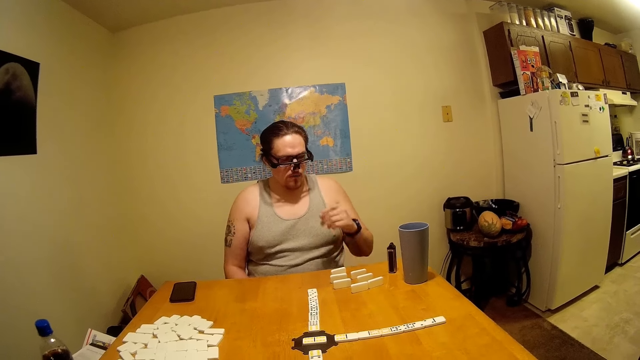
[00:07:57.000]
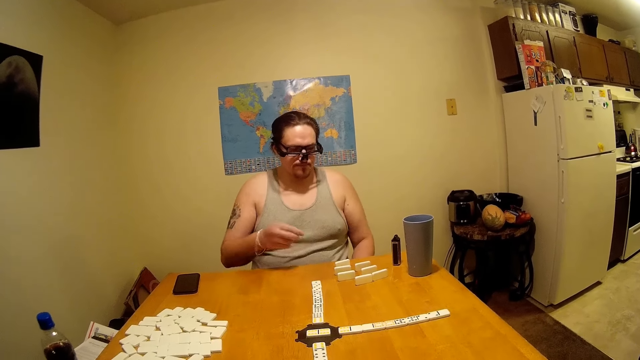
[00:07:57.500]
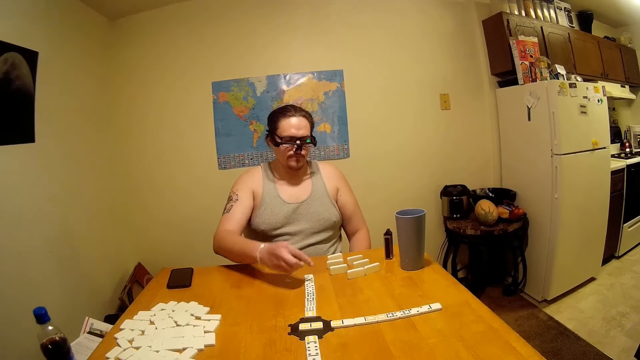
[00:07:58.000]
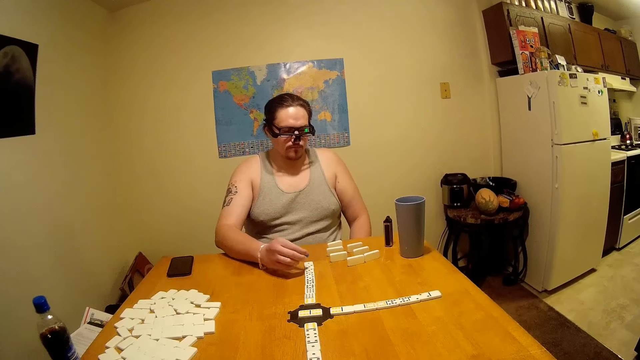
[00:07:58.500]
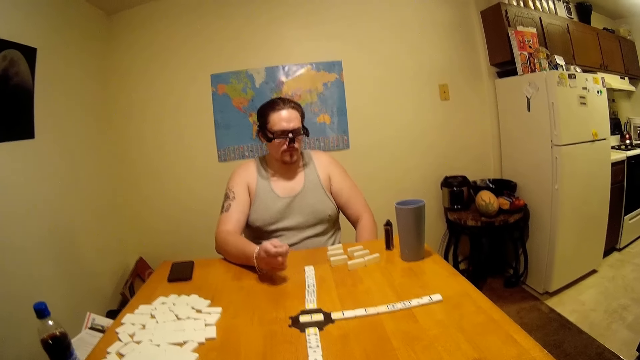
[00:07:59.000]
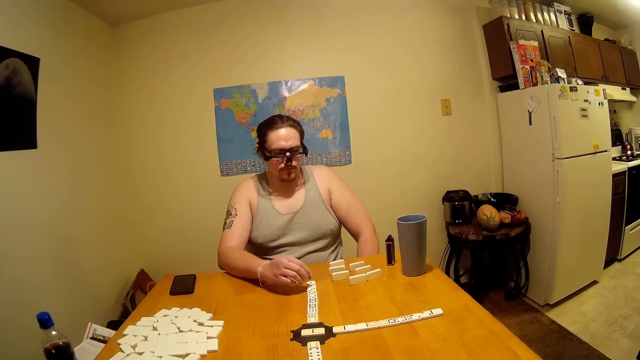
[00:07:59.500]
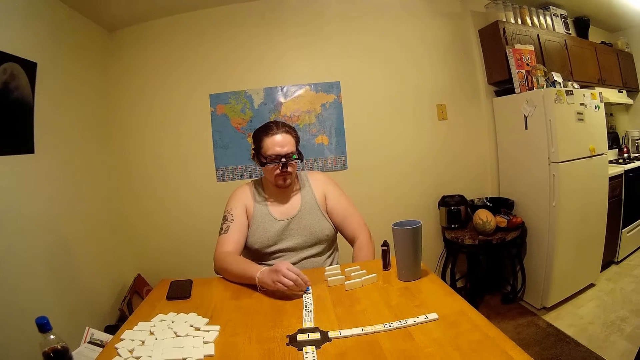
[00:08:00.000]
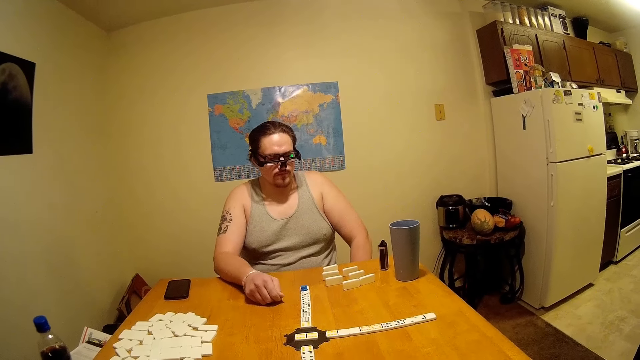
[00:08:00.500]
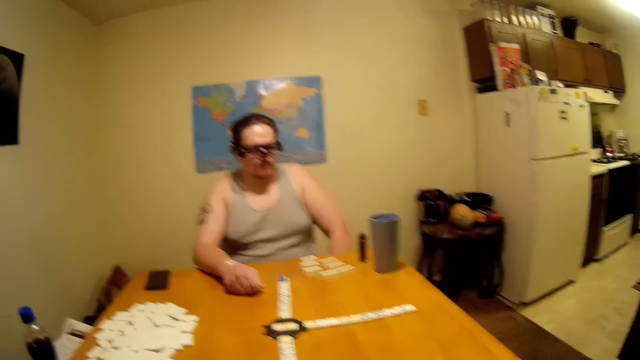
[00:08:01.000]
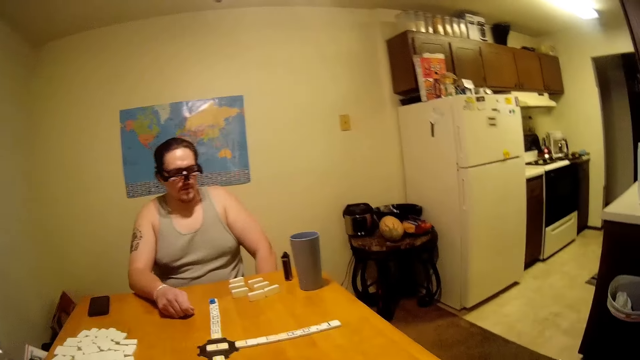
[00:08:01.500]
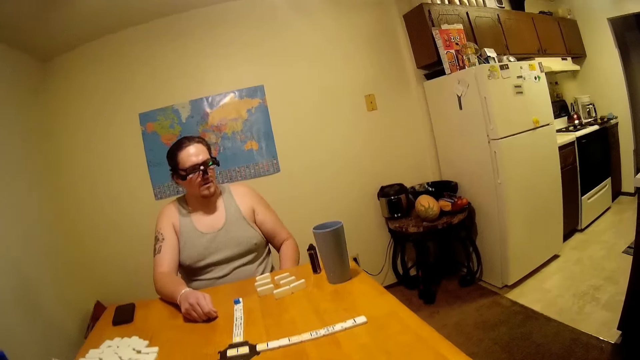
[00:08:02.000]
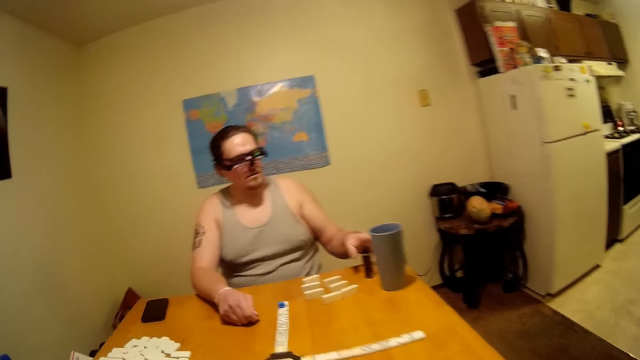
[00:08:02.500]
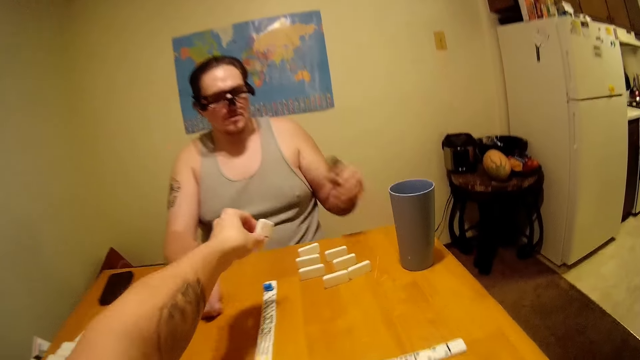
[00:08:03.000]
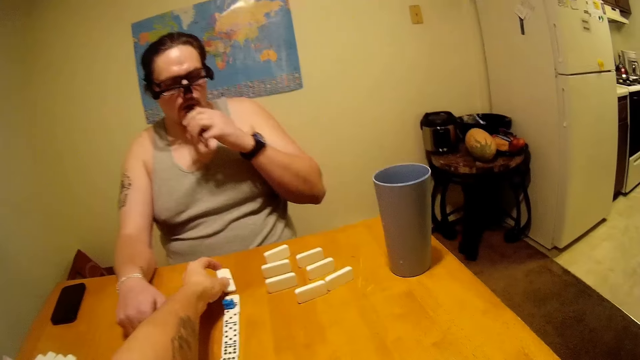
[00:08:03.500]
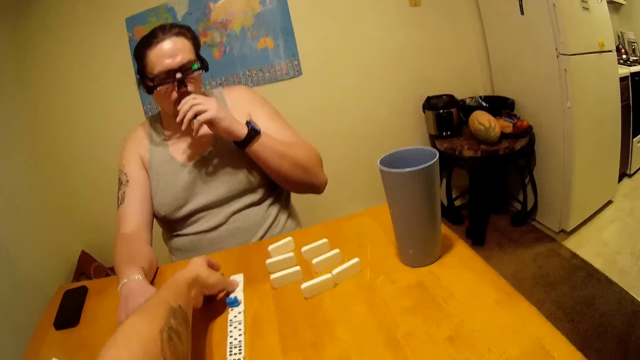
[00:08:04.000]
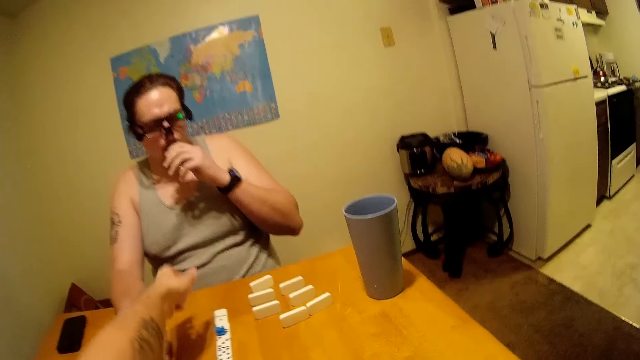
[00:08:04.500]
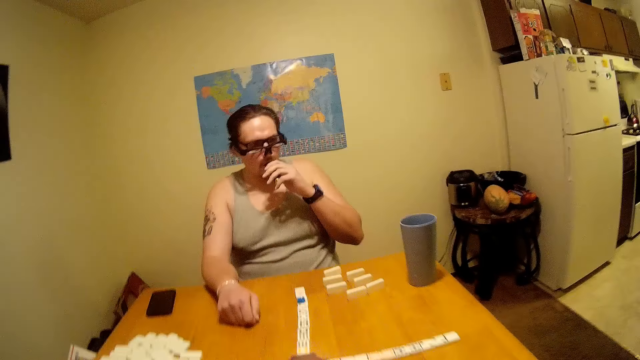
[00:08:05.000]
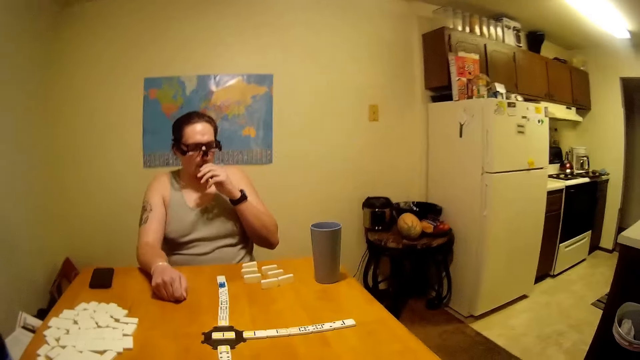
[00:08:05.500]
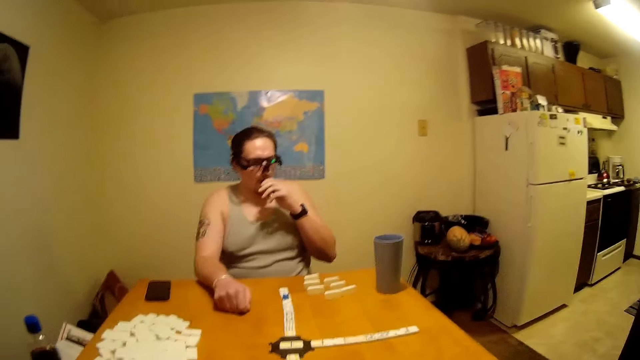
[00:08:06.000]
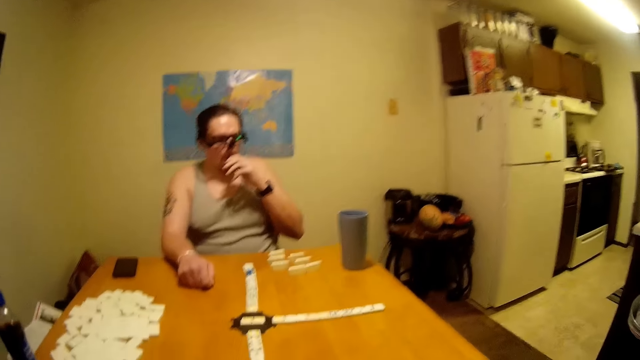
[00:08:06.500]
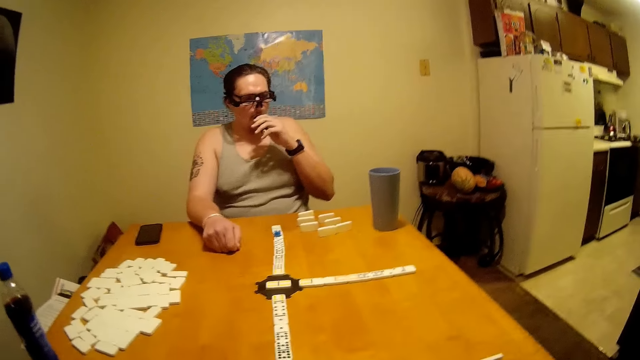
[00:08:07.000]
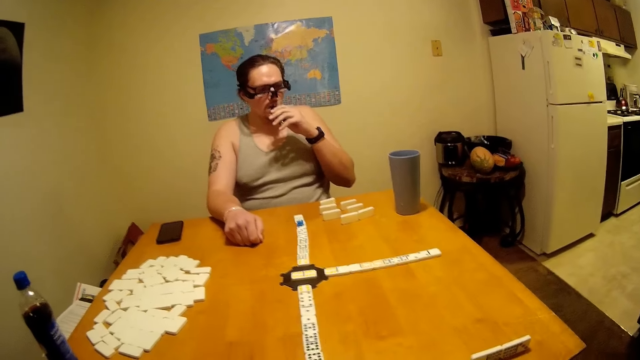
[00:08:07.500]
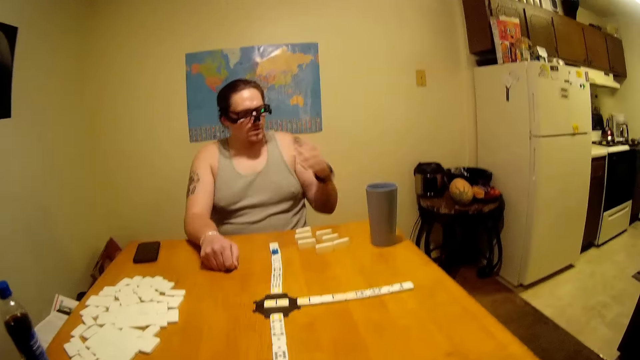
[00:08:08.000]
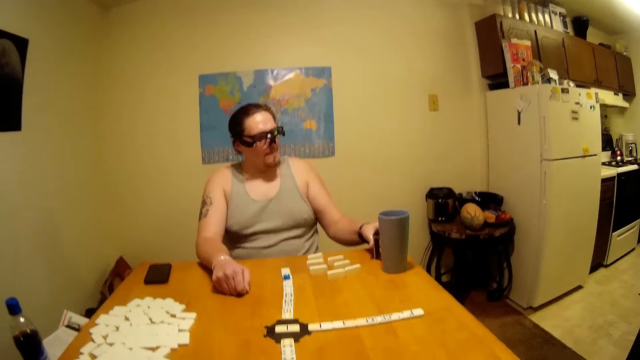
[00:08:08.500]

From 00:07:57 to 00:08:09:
A person moves the dominoes and talks. The person sniffs. The camera wearer moves the dominoes. They are putting a dice in front of the person.

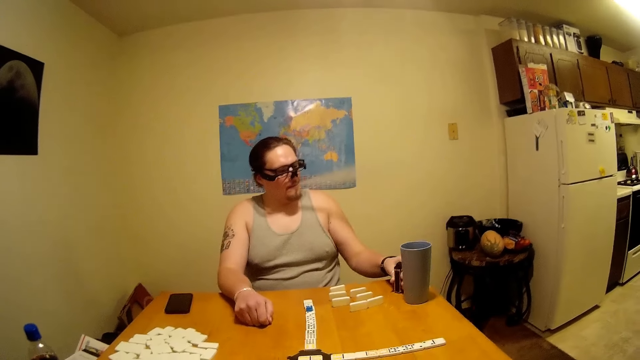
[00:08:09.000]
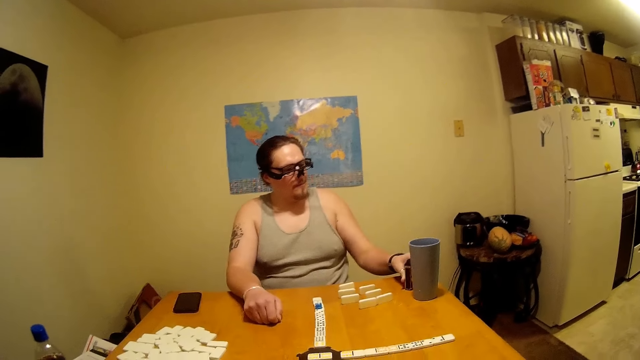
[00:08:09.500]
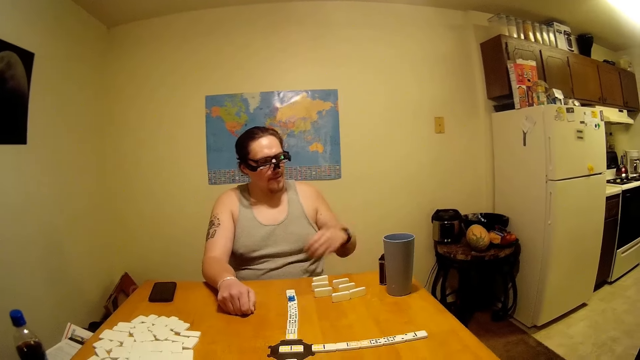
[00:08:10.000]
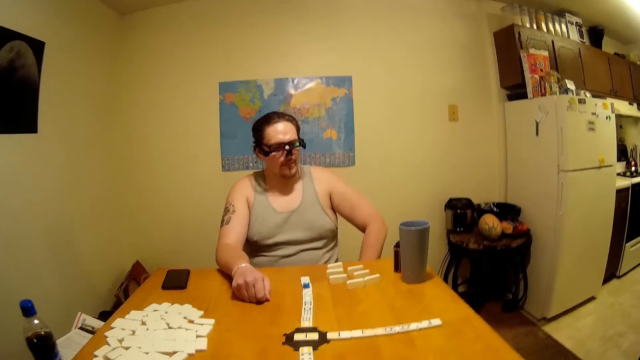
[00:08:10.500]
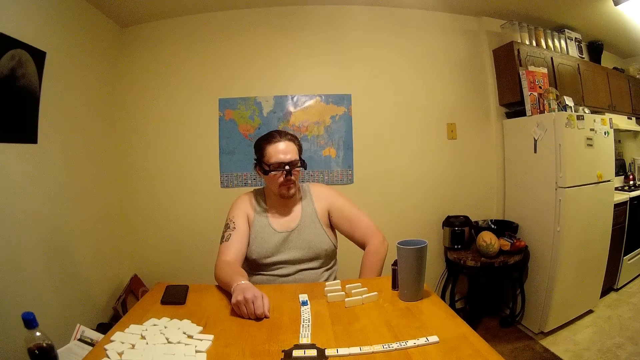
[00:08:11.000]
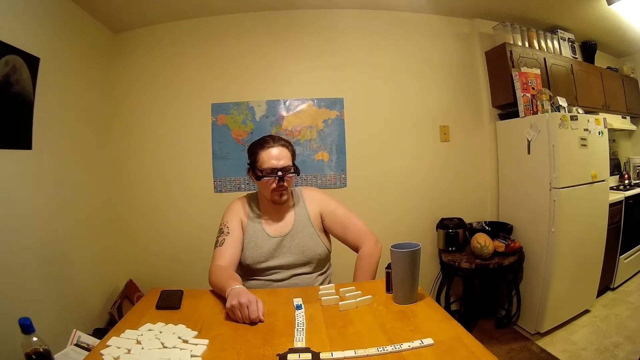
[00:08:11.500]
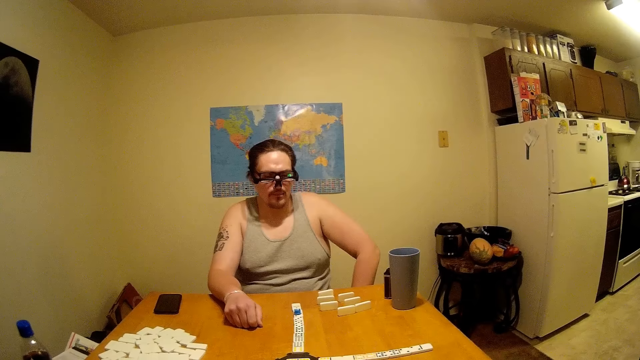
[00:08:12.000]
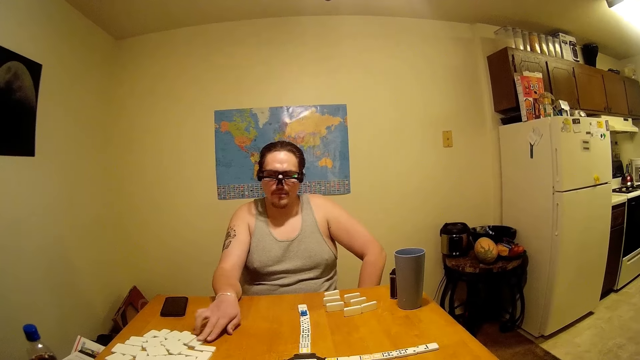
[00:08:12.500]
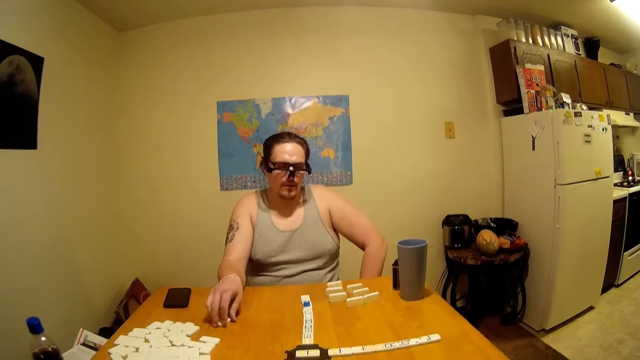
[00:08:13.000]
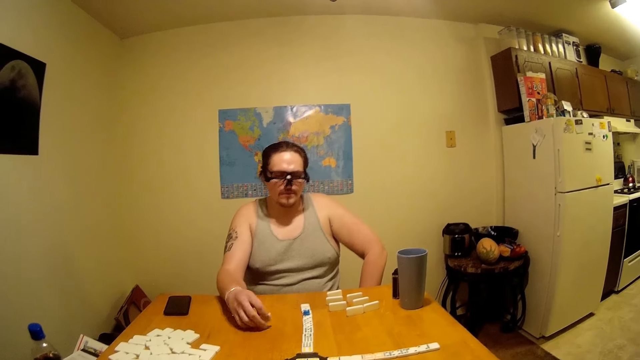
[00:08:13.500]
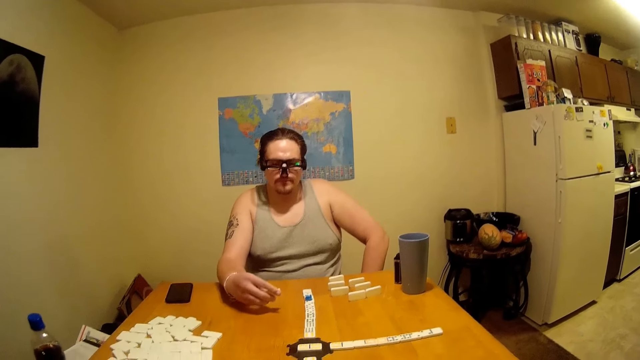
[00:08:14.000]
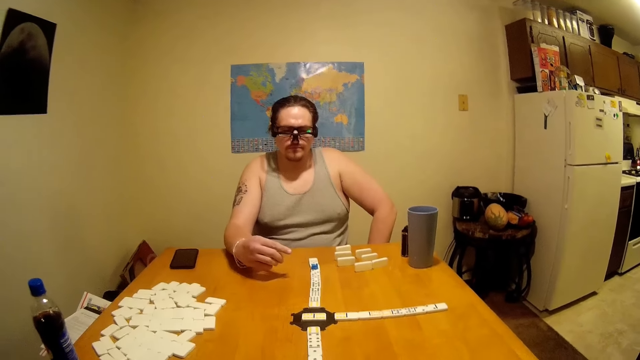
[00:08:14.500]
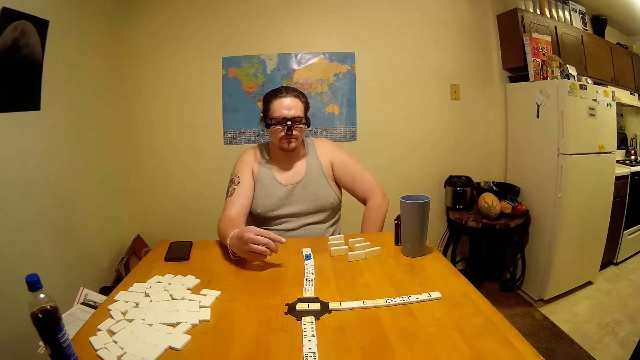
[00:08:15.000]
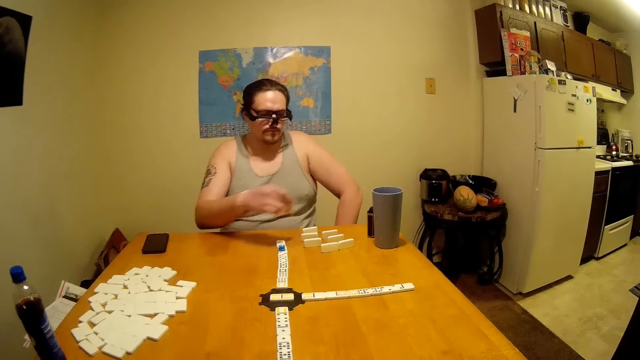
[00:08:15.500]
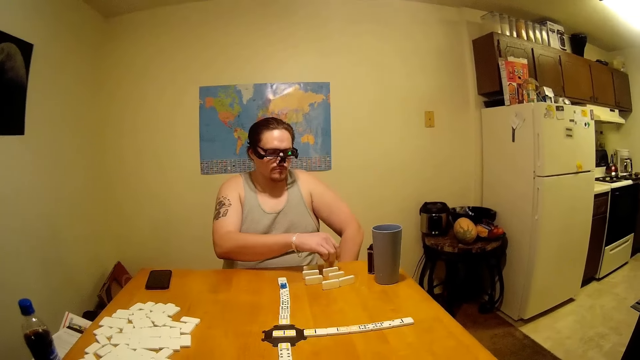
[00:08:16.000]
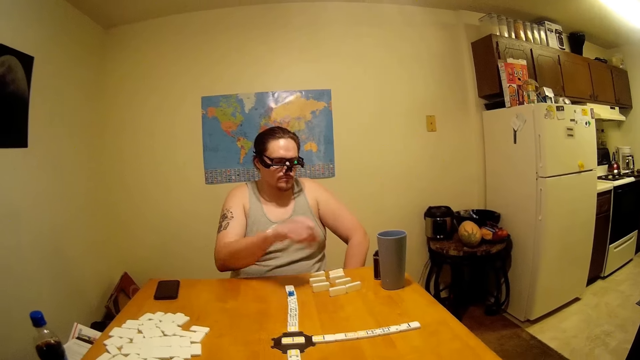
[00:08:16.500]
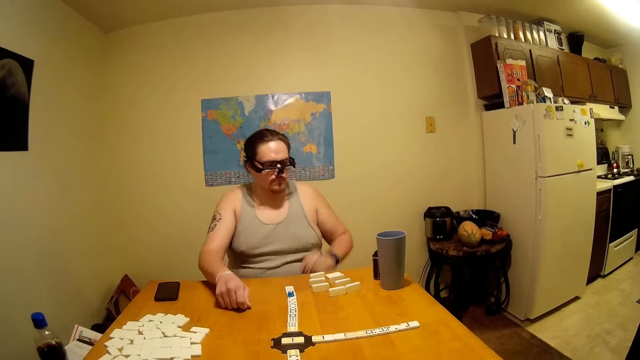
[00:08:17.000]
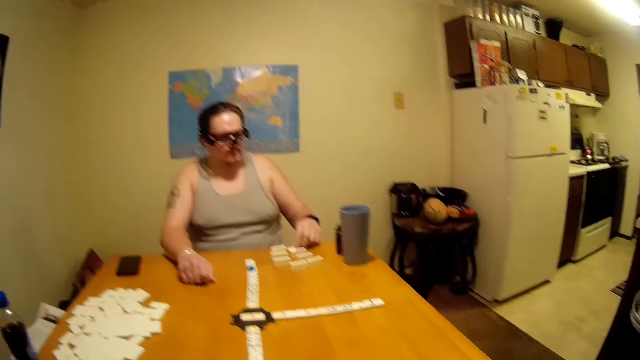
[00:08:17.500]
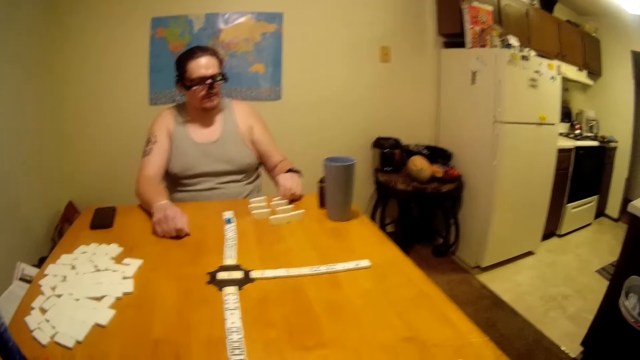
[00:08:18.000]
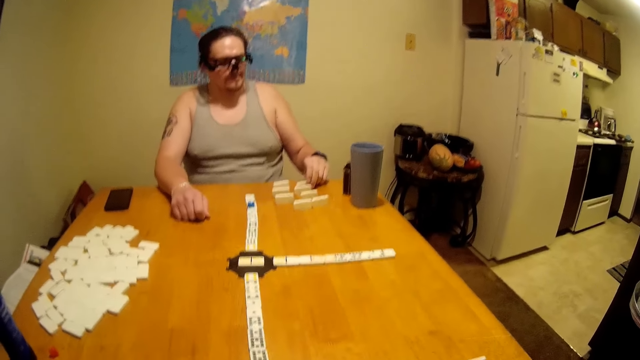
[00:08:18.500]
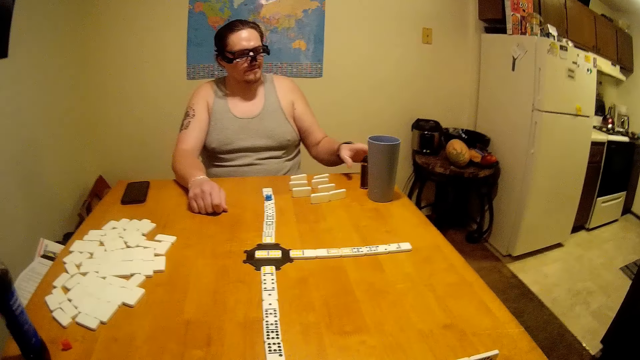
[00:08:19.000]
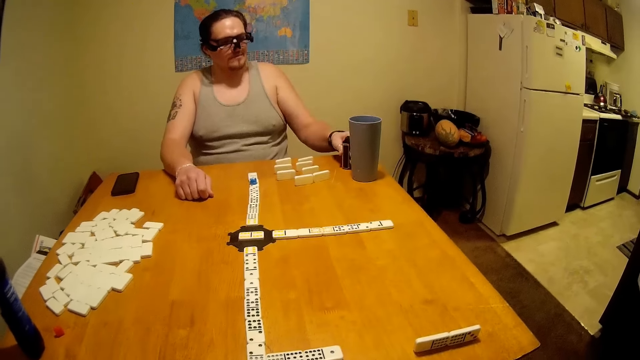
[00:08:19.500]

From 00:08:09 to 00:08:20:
A person moves the dominoes. The person is looking at the dice.
